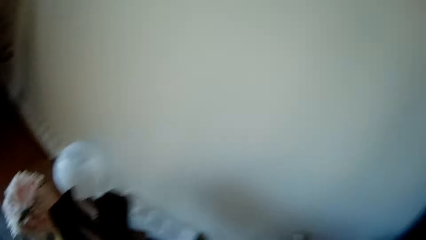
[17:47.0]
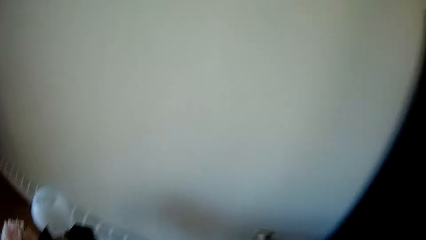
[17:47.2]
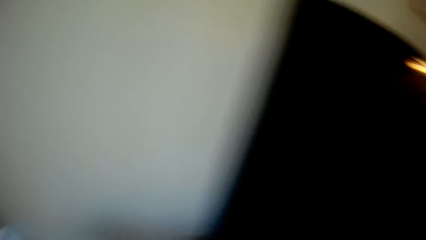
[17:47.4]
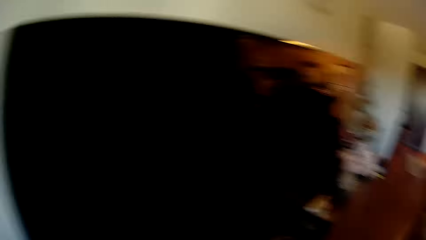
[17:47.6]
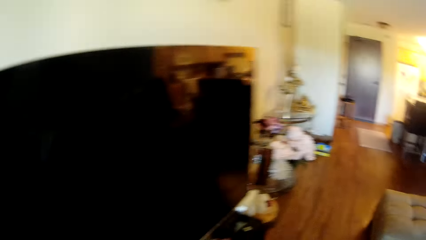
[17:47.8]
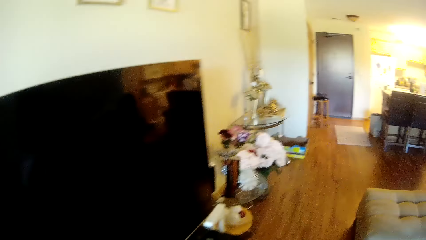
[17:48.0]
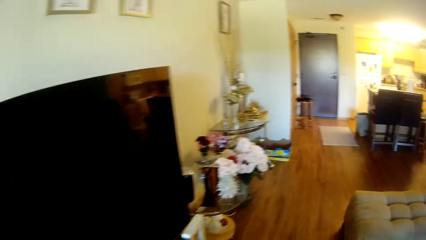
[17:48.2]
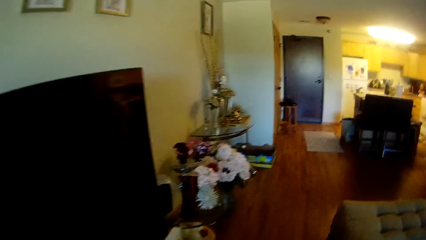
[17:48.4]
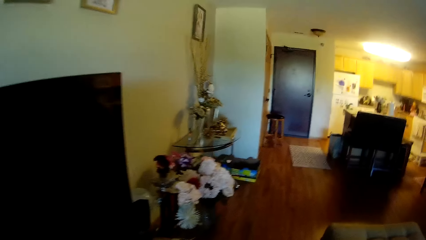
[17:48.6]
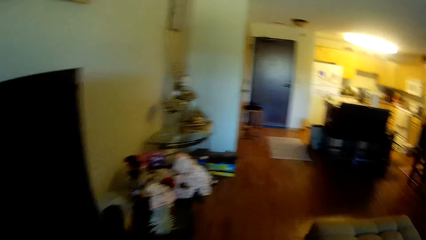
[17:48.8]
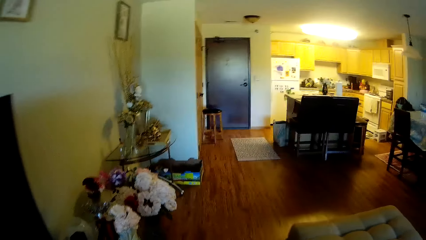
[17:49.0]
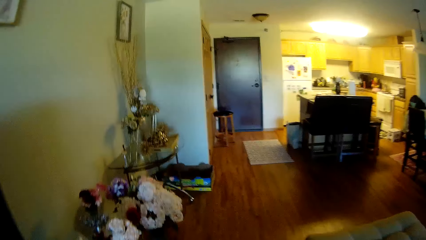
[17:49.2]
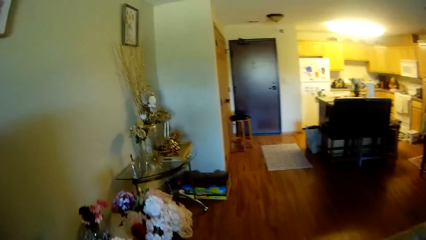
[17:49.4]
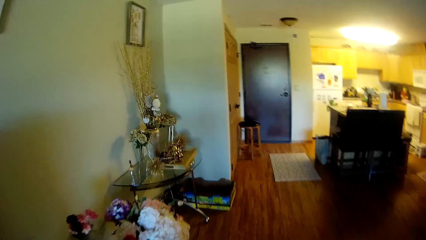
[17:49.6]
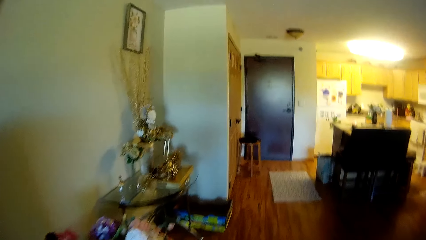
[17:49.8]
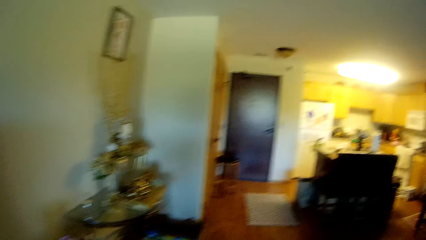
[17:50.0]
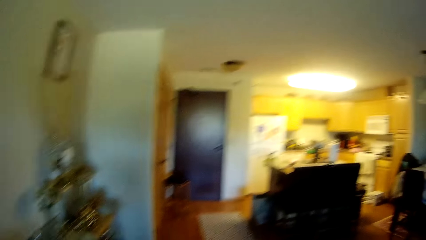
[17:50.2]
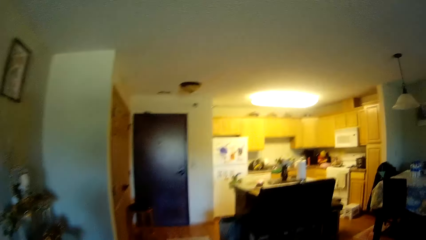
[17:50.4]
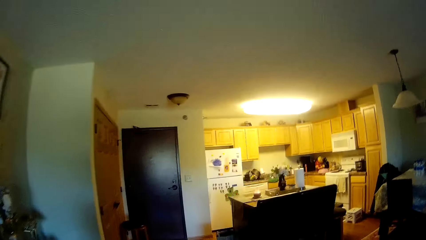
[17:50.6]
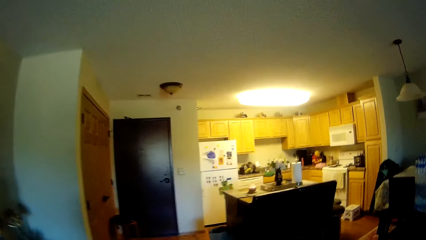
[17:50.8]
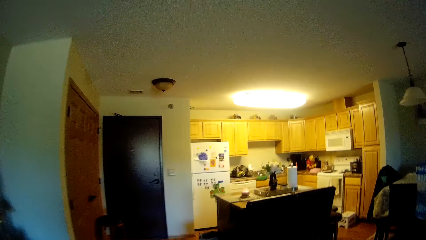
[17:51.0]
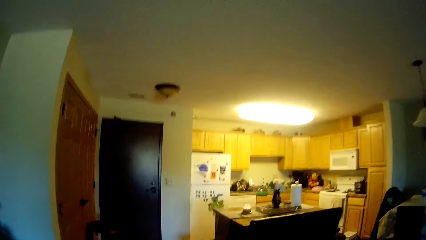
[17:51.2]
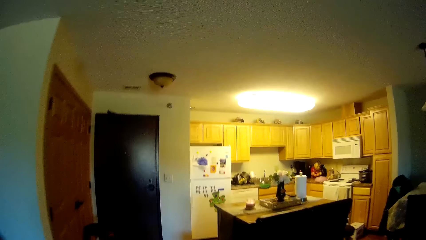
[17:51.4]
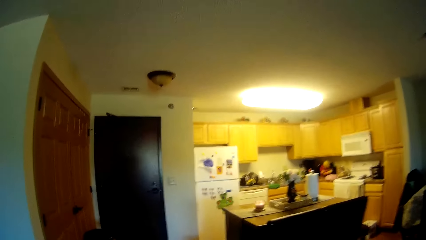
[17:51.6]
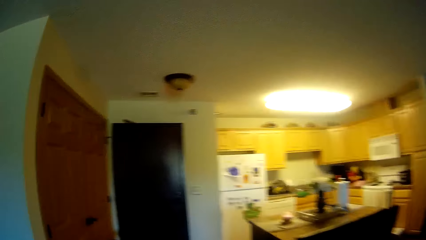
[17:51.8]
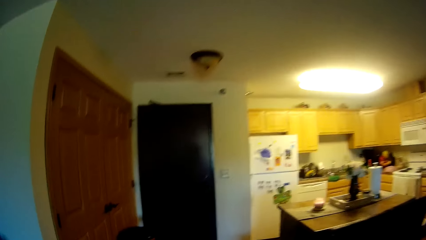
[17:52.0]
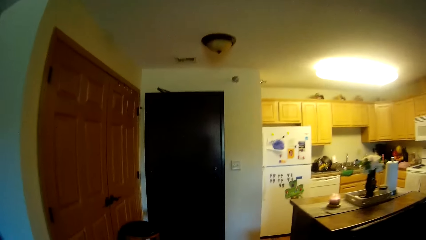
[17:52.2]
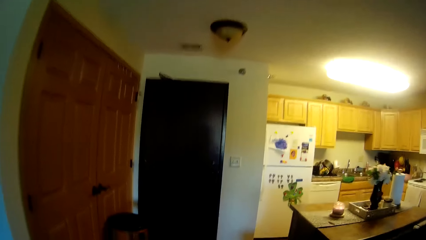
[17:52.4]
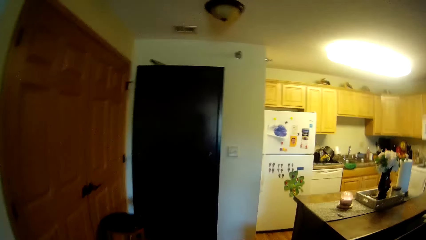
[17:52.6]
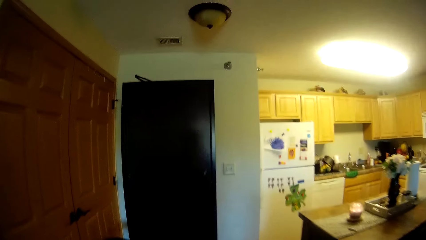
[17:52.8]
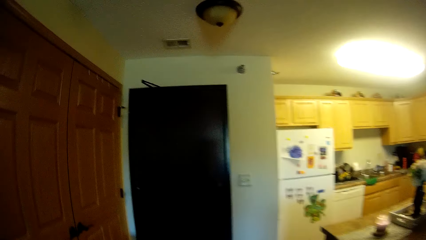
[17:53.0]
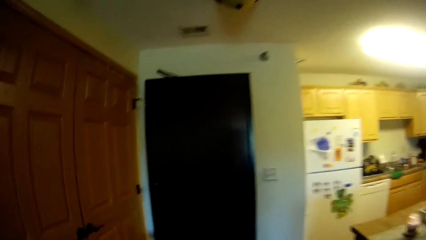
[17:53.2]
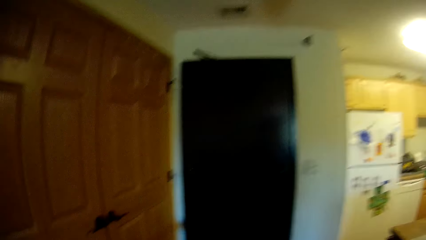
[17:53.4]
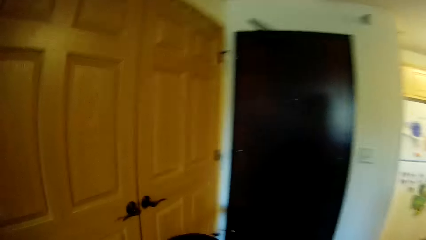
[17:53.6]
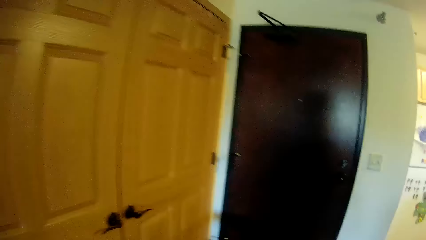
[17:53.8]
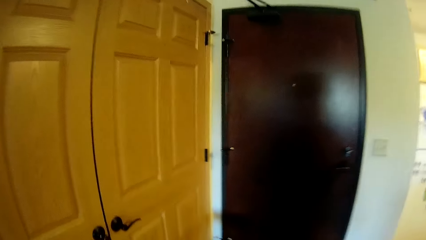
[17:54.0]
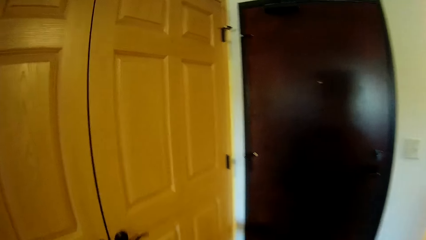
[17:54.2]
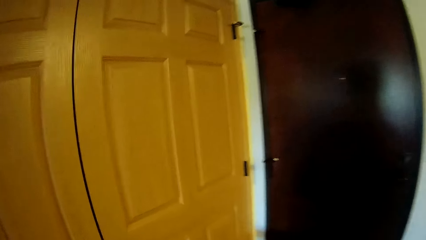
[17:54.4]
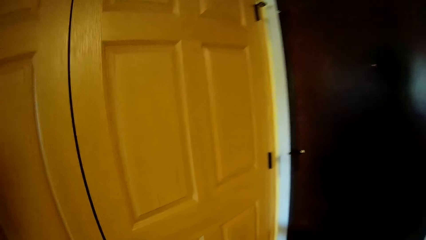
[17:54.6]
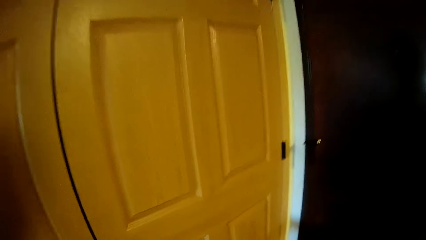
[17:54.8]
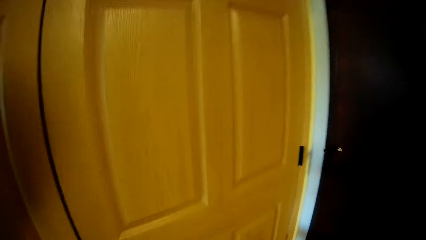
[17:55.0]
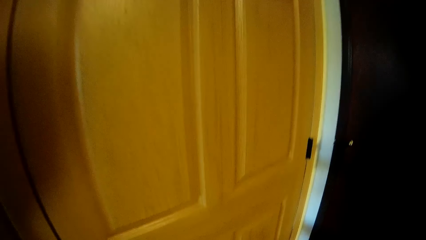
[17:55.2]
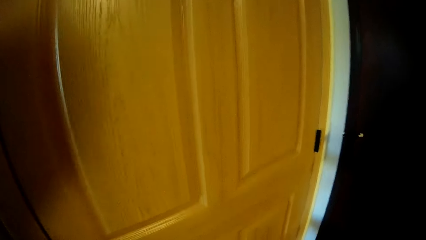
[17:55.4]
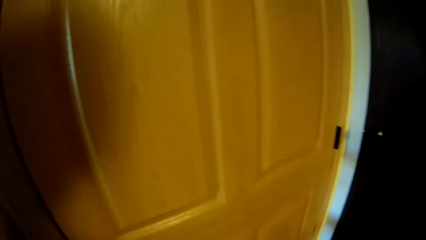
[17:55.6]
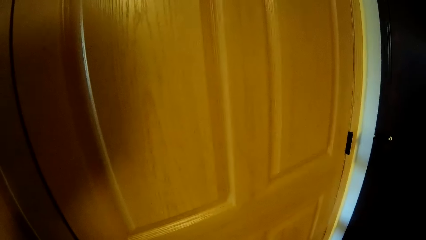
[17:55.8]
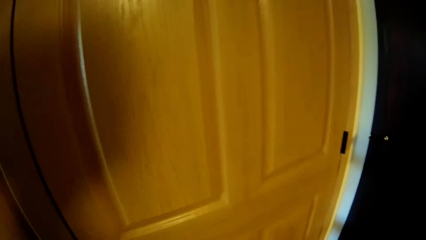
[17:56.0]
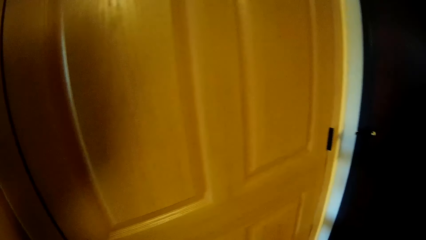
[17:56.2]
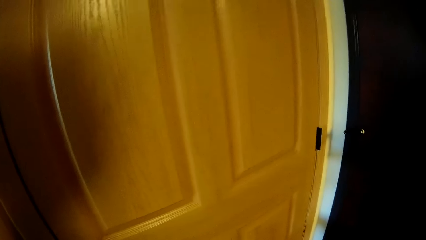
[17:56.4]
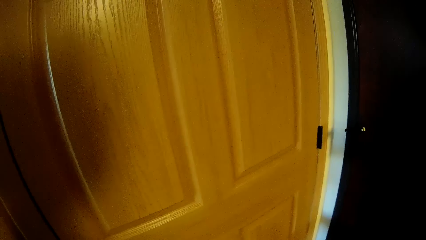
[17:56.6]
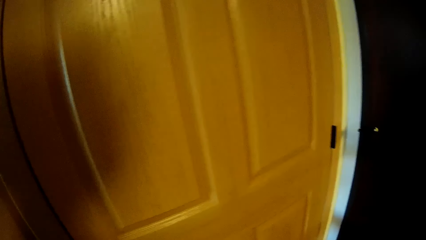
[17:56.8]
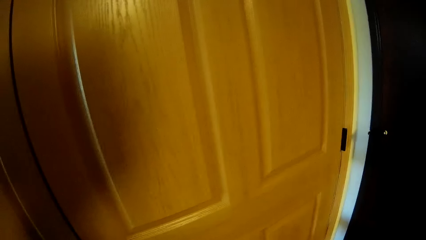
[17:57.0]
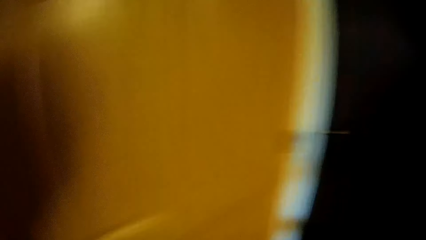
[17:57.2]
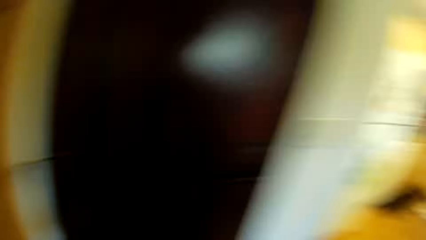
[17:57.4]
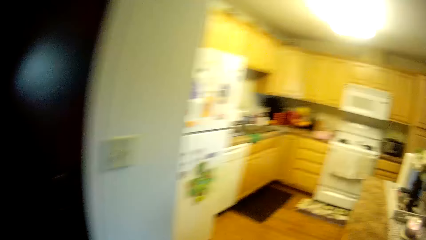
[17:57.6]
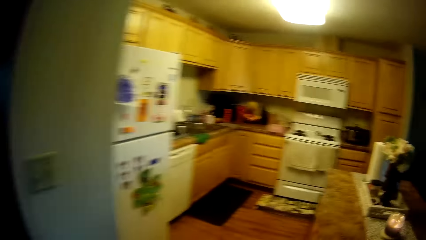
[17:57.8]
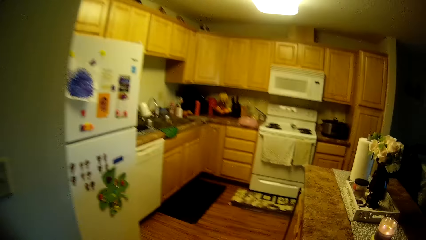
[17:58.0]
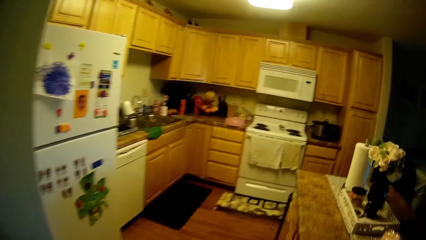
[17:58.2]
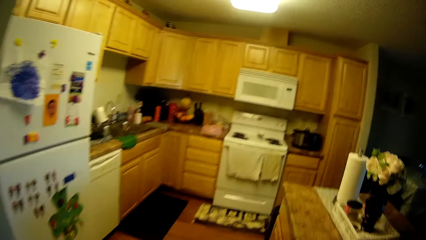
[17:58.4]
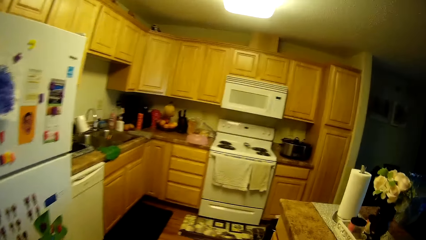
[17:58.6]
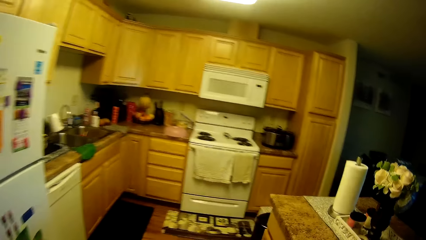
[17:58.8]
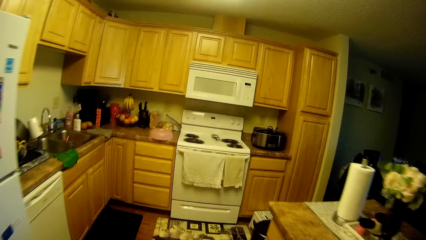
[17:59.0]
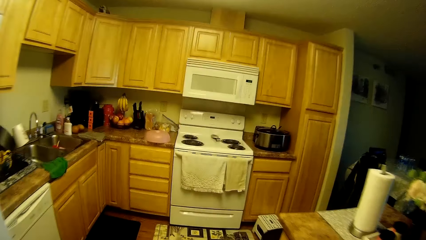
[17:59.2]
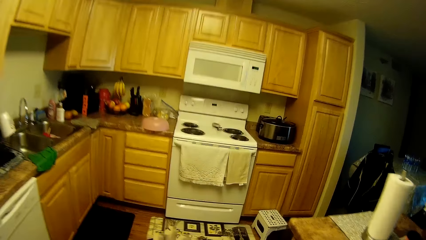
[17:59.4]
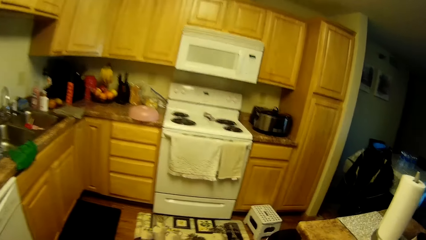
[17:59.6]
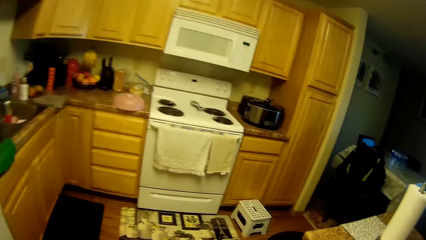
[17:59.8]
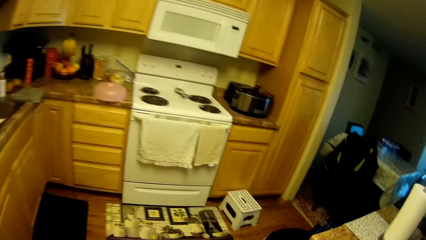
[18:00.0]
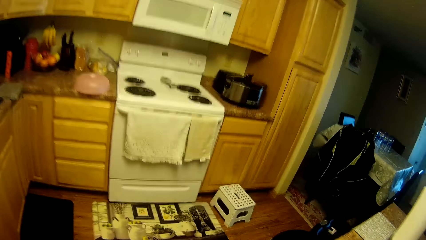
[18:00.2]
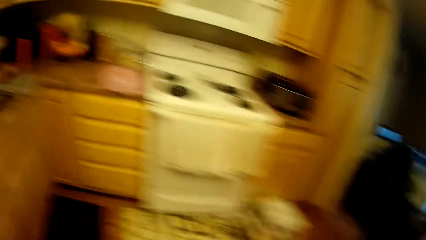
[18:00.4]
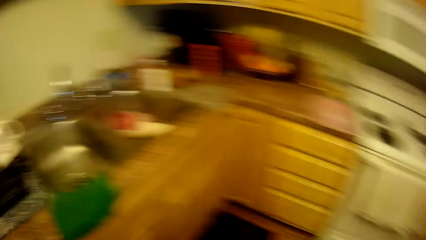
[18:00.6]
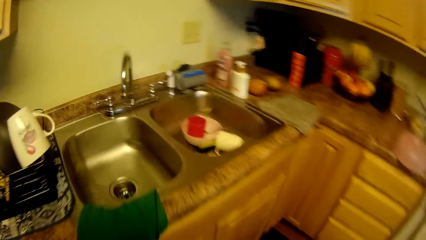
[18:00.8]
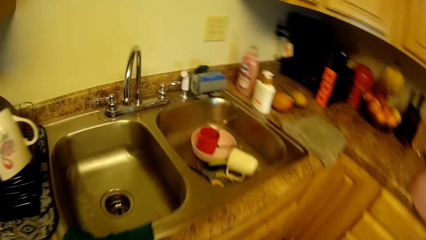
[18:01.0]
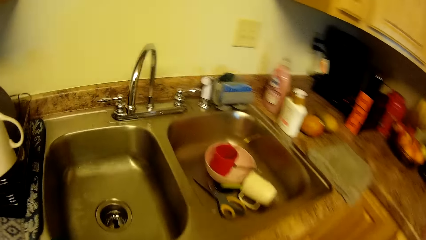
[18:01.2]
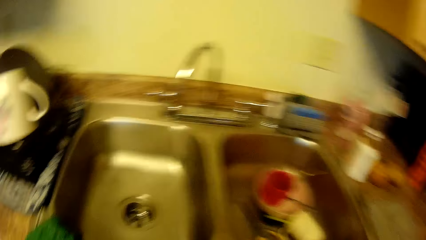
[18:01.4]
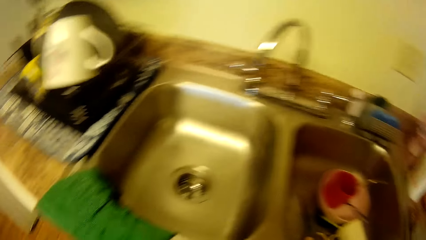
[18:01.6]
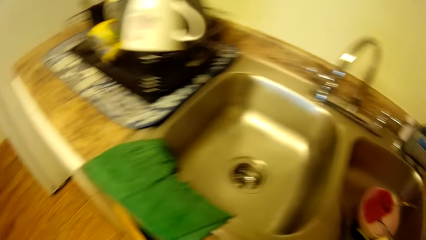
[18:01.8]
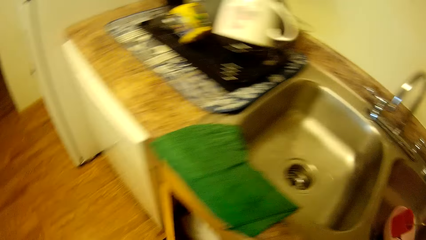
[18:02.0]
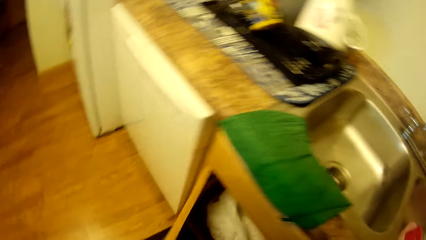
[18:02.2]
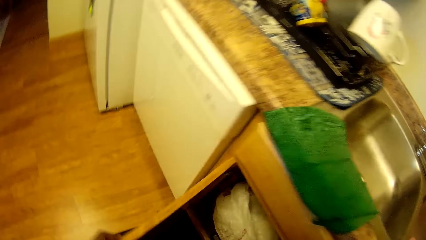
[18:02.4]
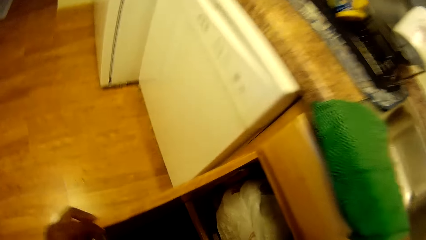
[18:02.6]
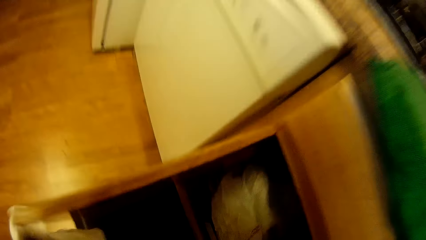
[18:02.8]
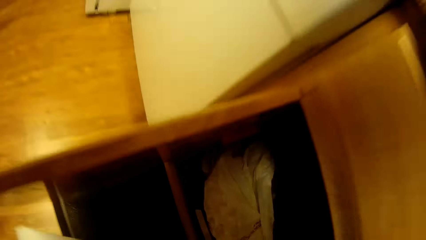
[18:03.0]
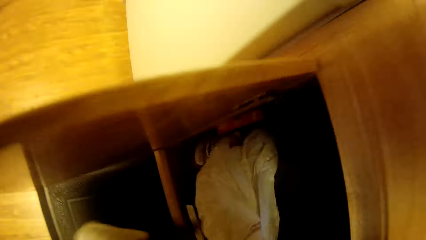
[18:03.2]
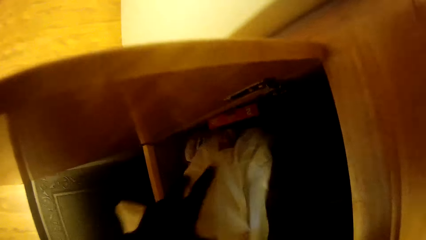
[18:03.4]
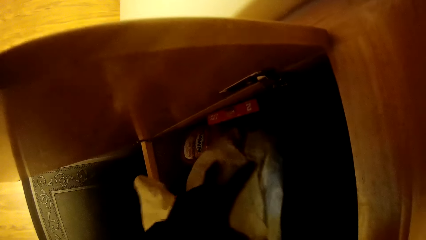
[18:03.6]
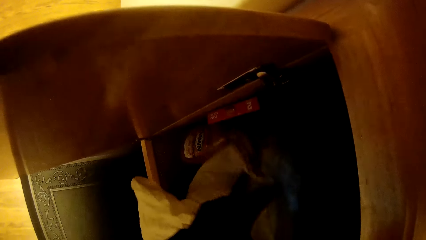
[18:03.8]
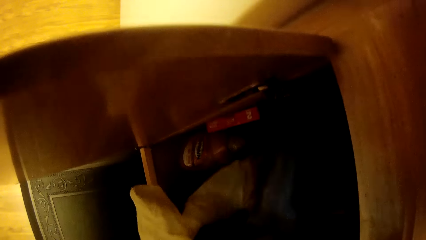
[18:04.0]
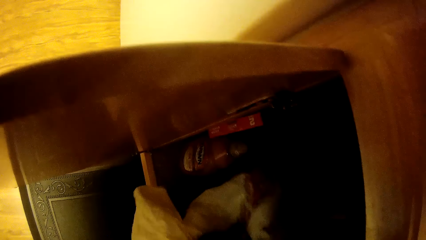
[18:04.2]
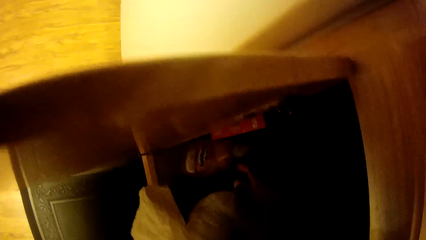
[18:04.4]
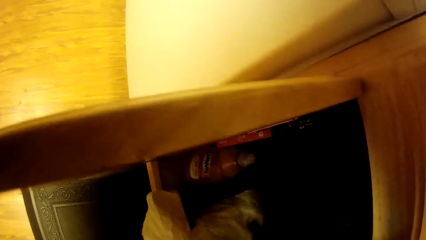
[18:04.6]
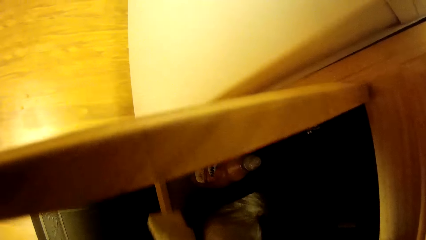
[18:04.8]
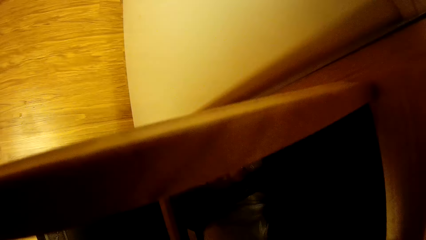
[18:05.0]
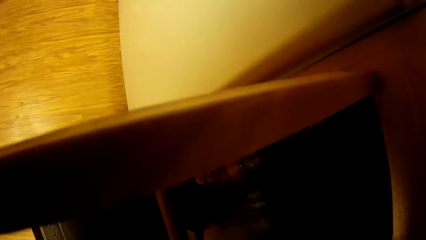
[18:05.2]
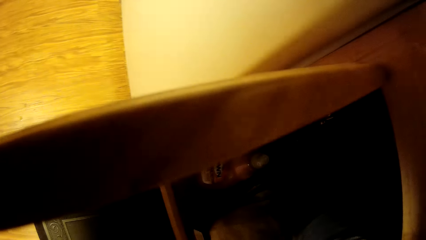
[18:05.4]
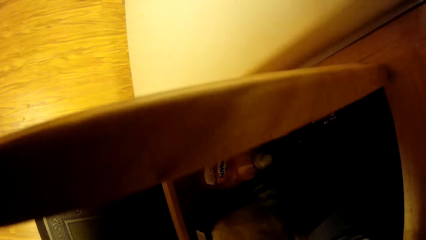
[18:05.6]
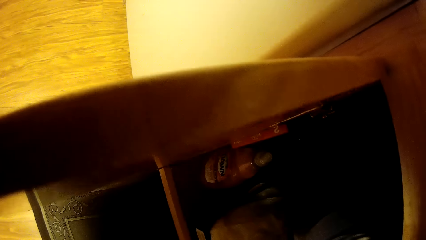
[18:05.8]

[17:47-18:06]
The camera wearer walks around the room. She moves to a door in the apartment. She moves to the sink in the kitchen. She opens a shelf in the kitchen with her left hand. She holds a plastic bag in the shelf with both hands. She touches a paper bag with her left hand.
